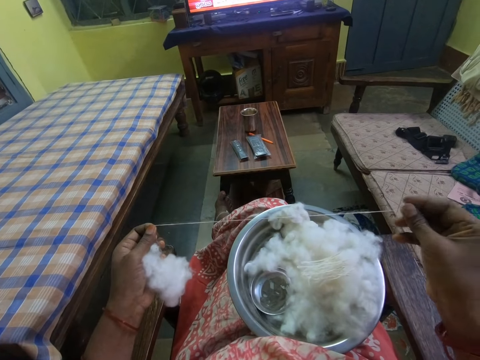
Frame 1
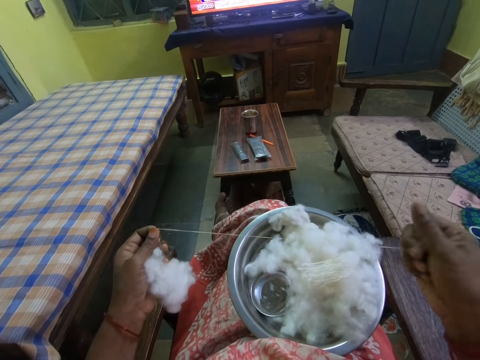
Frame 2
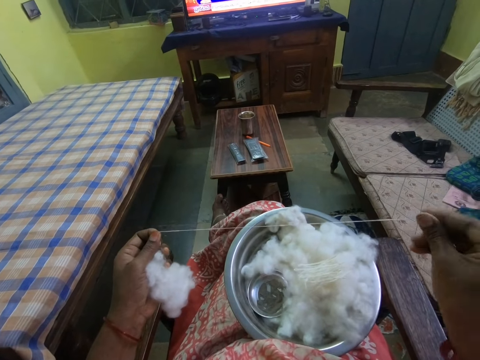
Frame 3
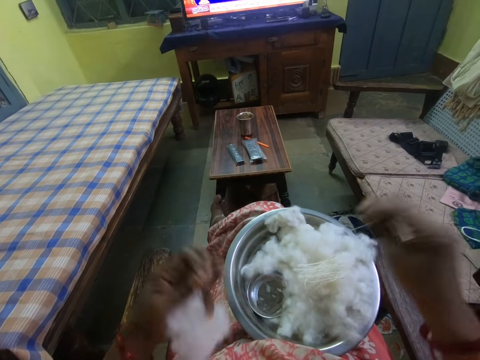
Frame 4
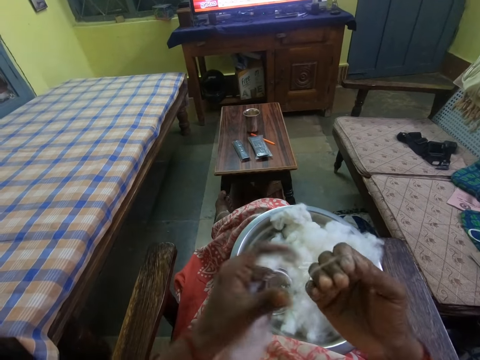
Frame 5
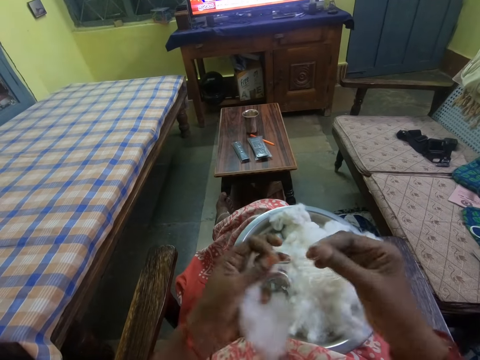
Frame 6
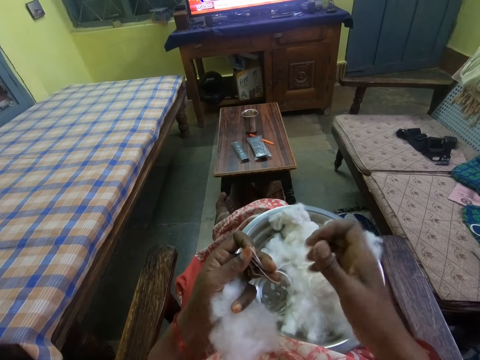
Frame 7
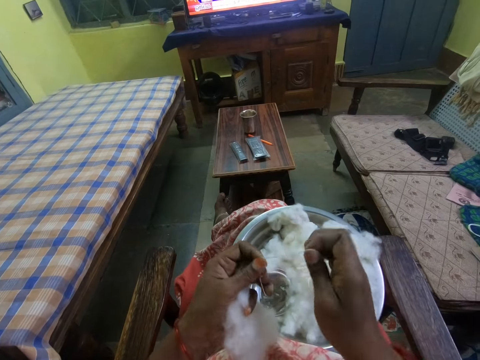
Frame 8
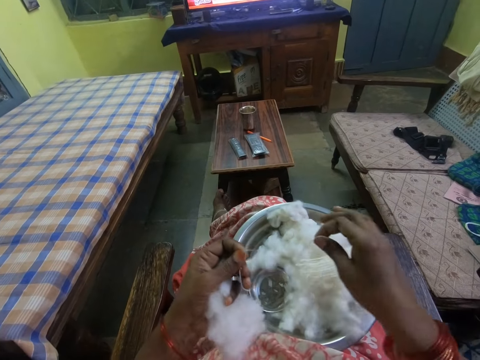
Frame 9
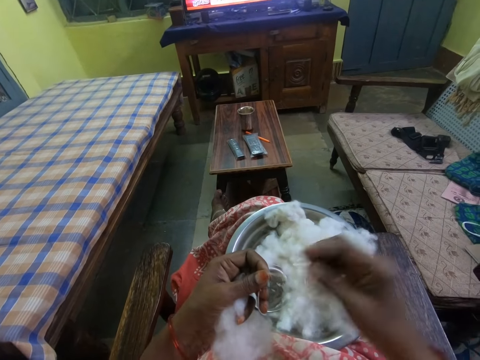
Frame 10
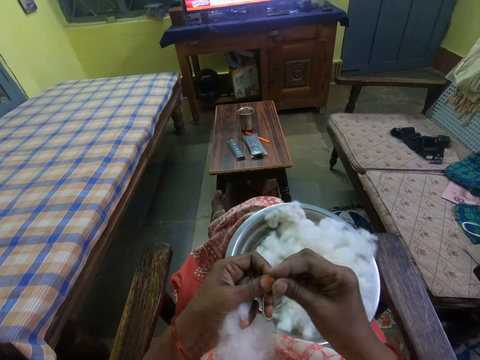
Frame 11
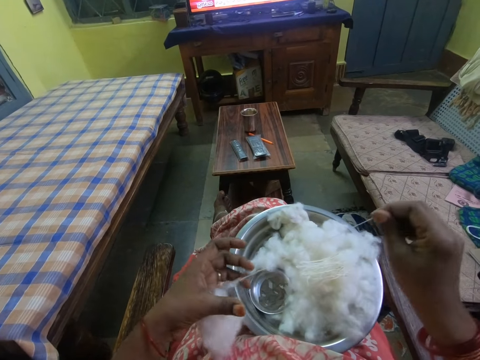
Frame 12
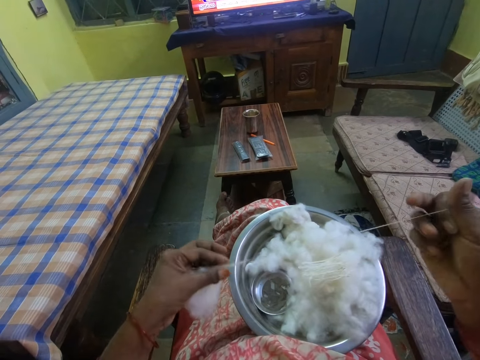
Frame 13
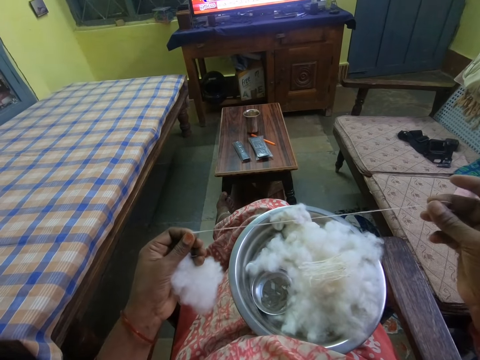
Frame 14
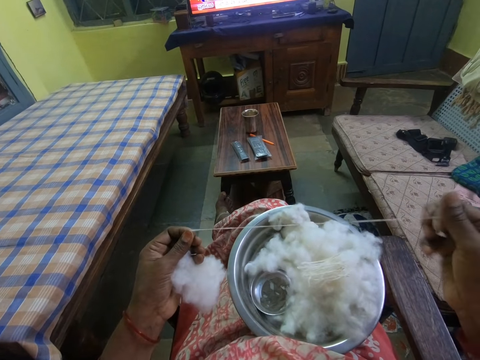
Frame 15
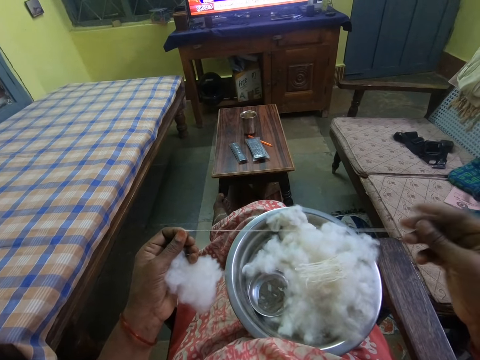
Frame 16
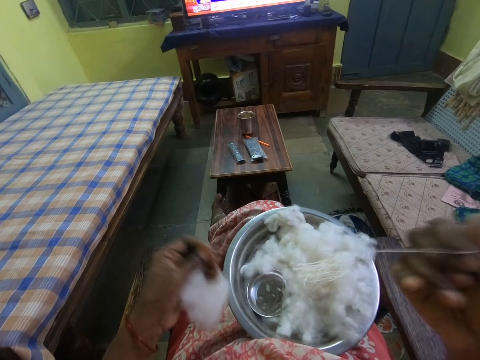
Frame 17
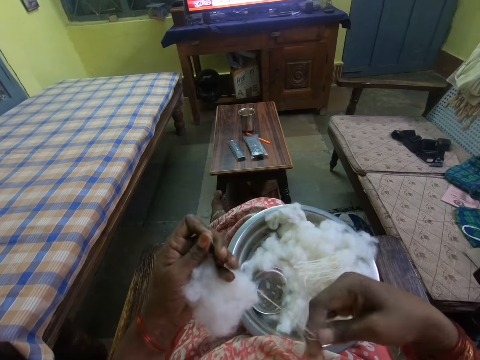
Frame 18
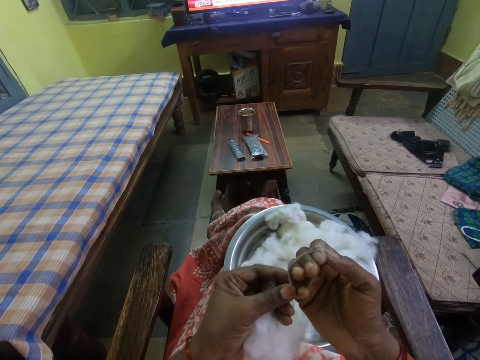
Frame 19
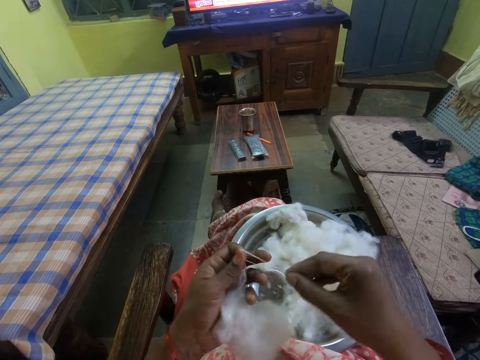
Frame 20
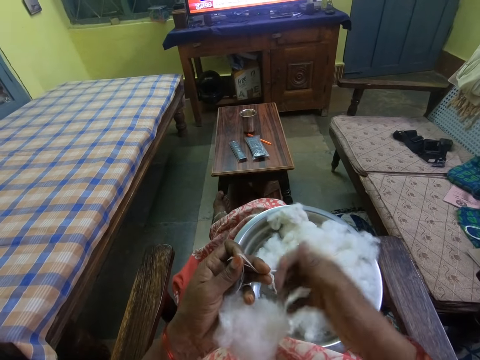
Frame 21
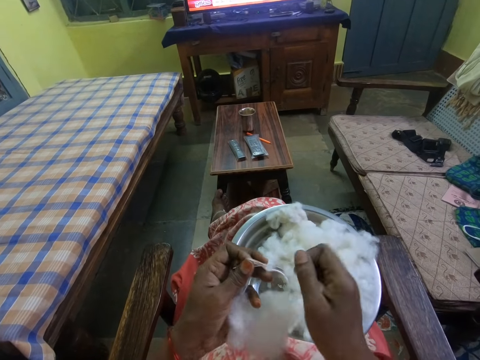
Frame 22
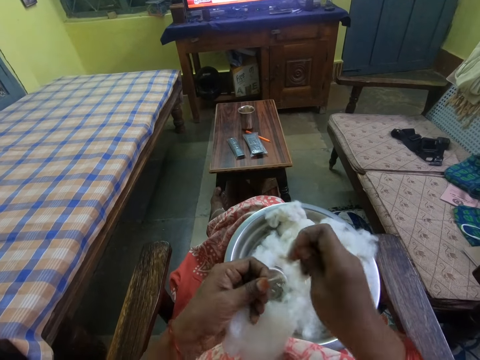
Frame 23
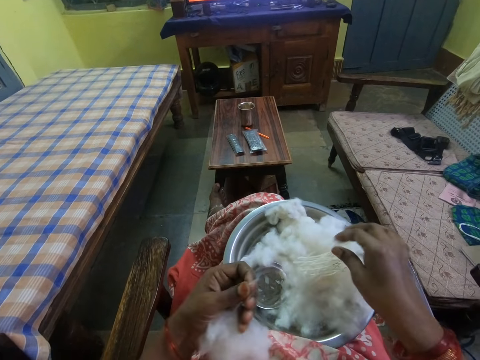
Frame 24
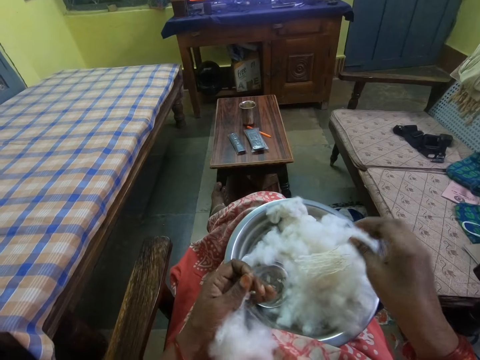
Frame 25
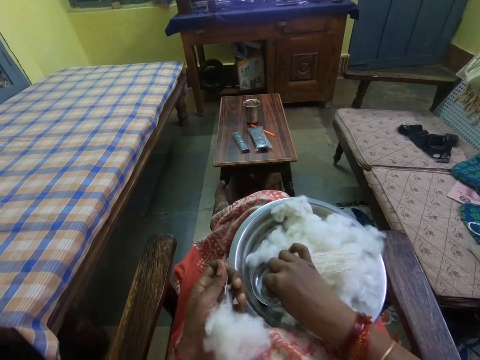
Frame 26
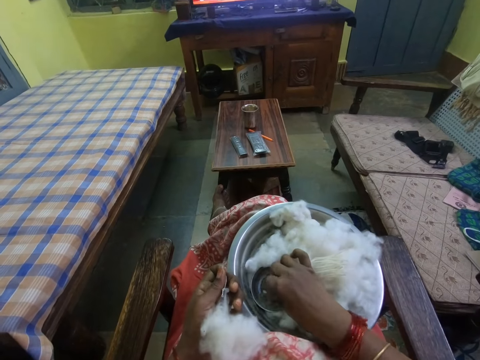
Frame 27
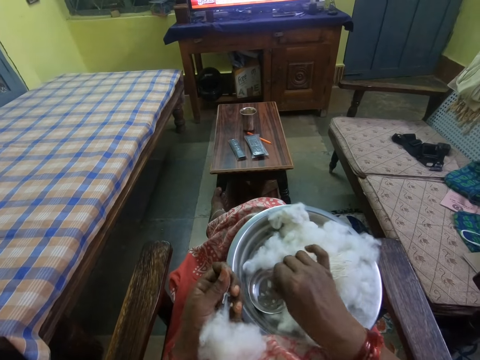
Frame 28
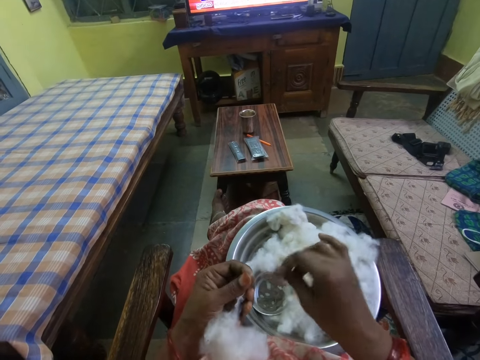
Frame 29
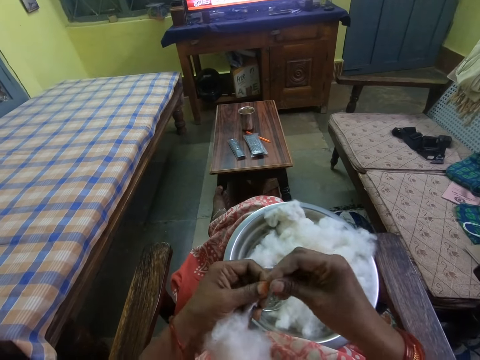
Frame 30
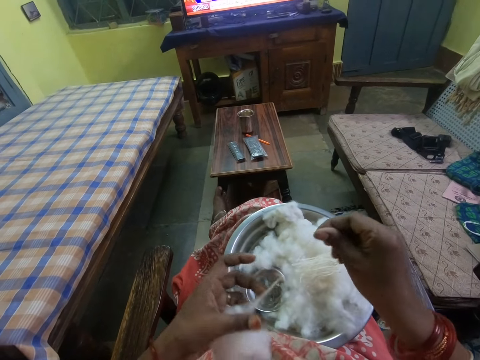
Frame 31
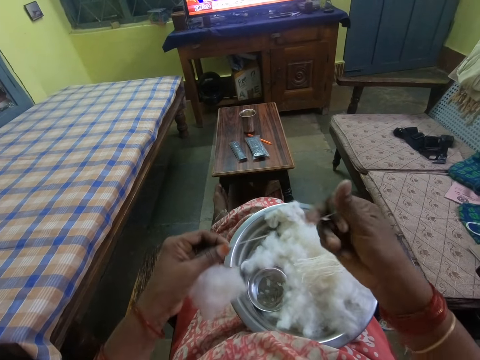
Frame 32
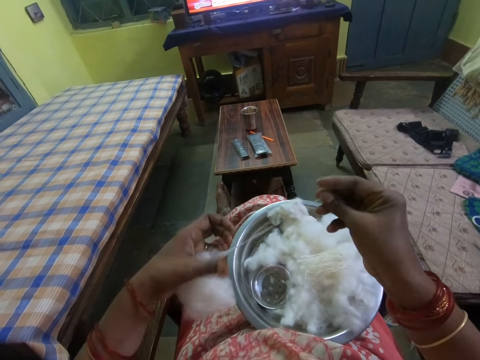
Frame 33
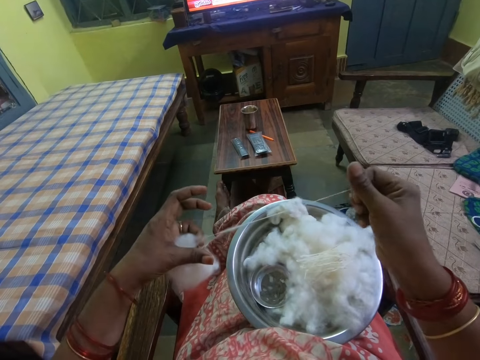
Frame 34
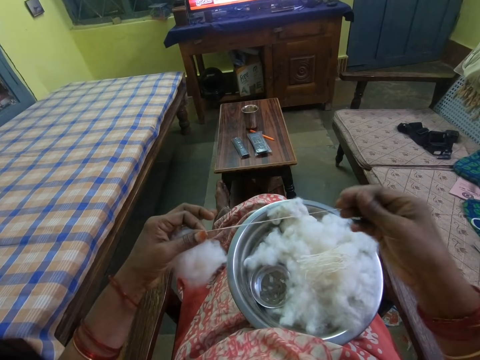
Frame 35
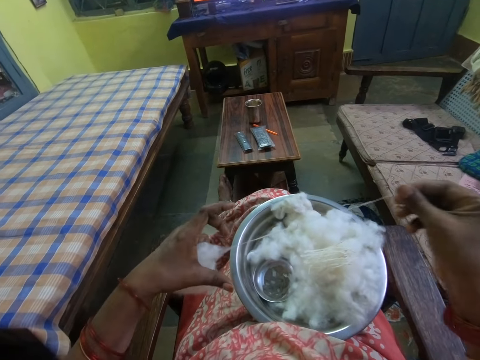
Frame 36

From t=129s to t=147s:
The camera wearer folds the thread on the right hand. They remove the thread from the right hand. They cut the thread. They drop the thread on the bowl. They pull the thread from the cotton wool. They fold the thread on the right hand. They remove the thread from the right hand. They cut the thread. They drop the thread on the bowl. They touch something on the bowl. They pull the thread from the cotton wool.

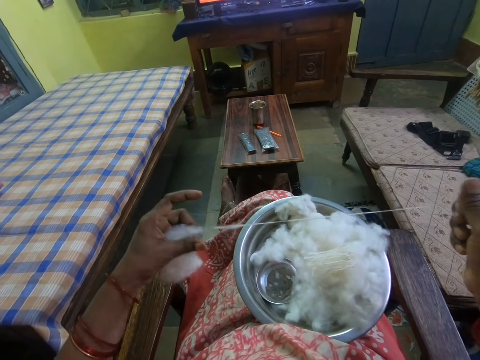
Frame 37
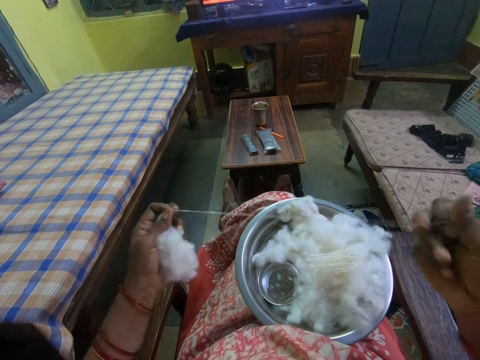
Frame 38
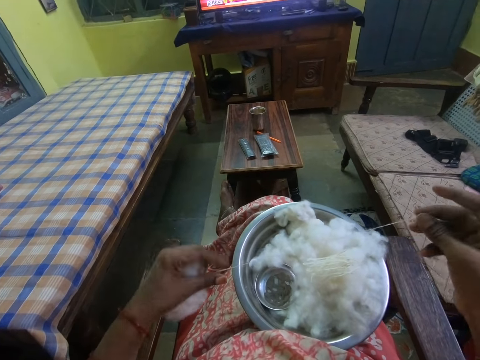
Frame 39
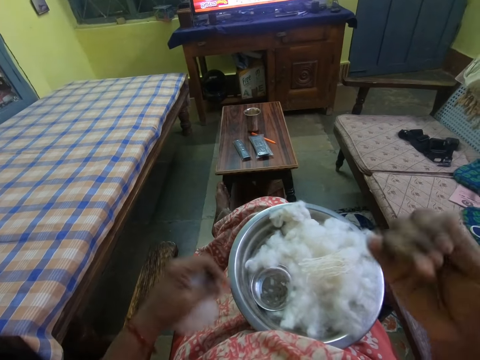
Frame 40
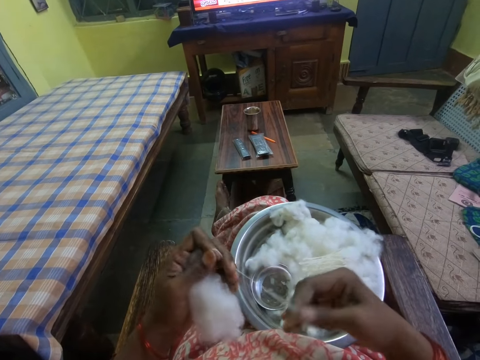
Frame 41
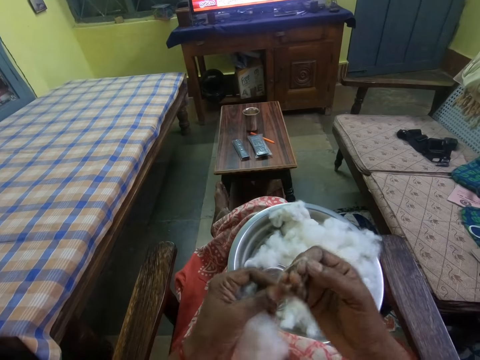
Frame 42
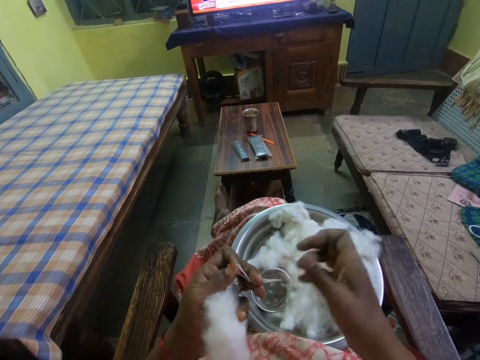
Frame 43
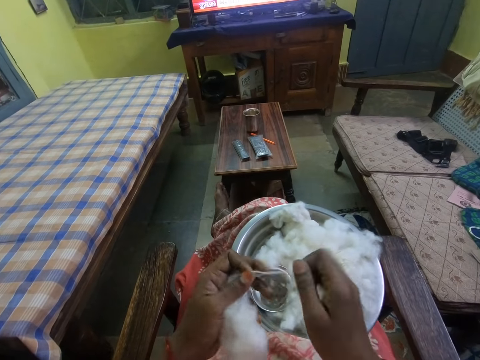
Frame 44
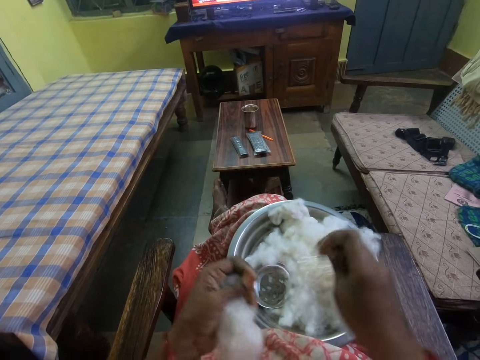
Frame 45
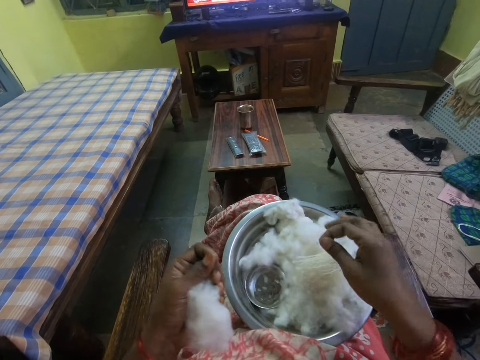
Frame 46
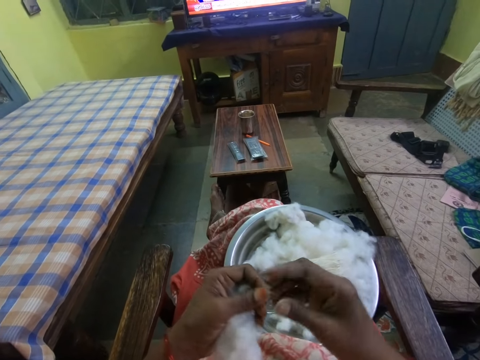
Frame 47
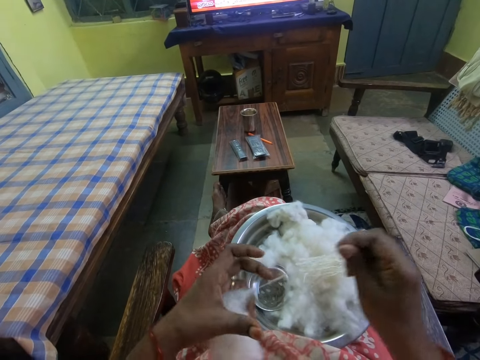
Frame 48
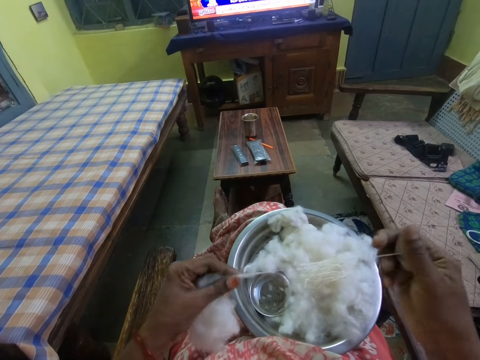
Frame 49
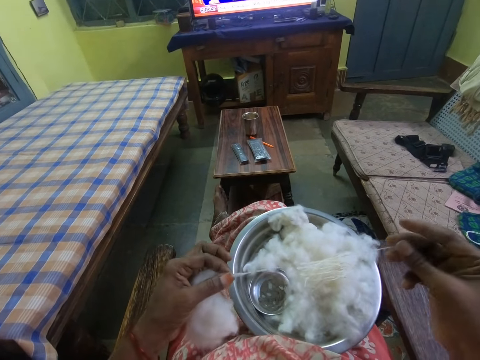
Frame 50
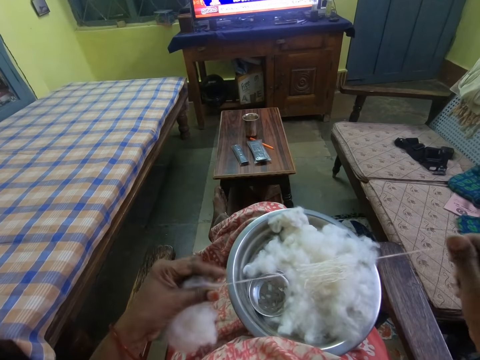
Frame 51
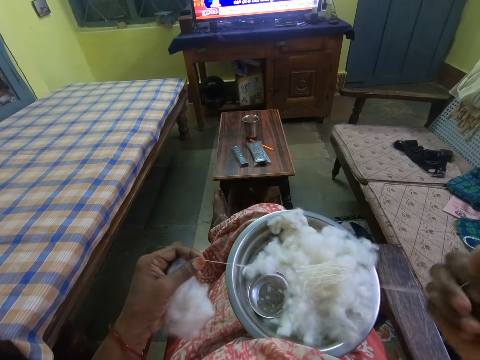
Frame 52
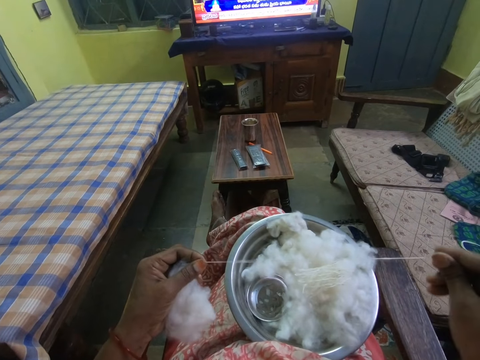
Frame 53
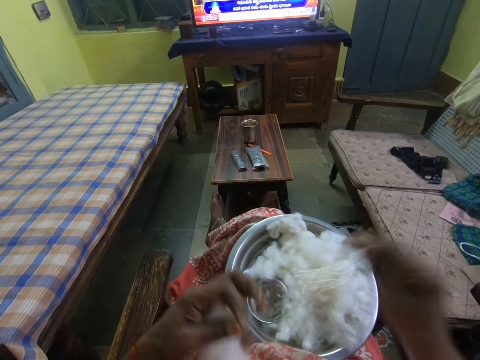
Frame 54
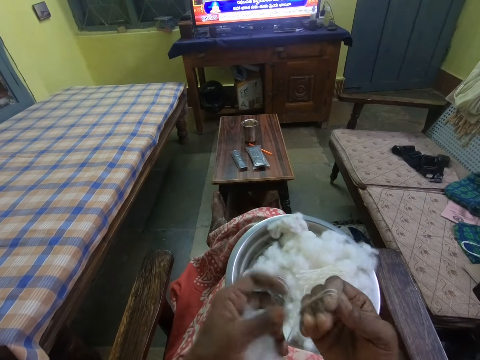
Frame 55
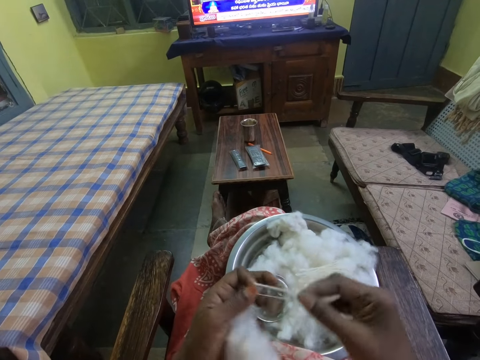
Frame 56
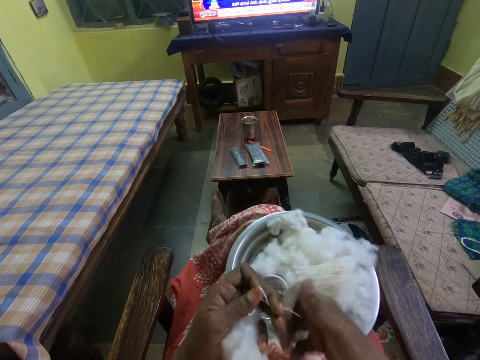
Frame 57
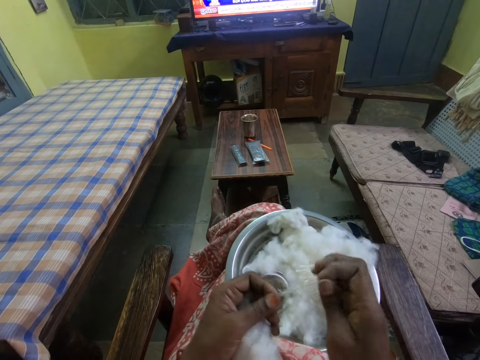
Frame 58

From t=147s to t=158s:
The camera wearer folds the thread on the right hand. They cut the thread. They put the thread on the bowl. They pull the thread from the cotton wool. They fold the thread on the right hand. They remove the thread from the right hand.
